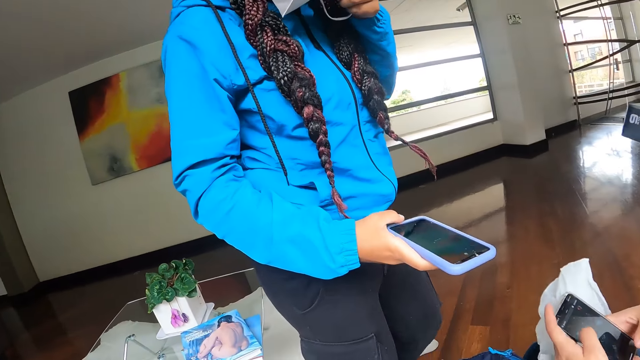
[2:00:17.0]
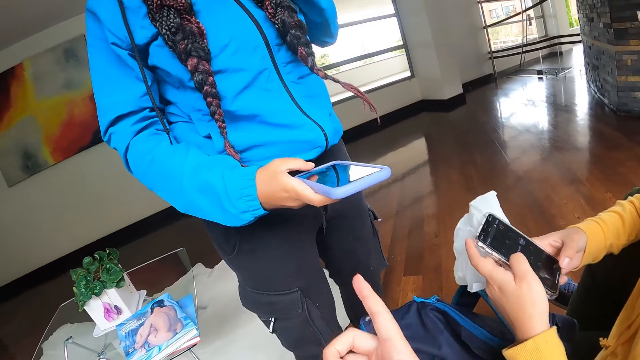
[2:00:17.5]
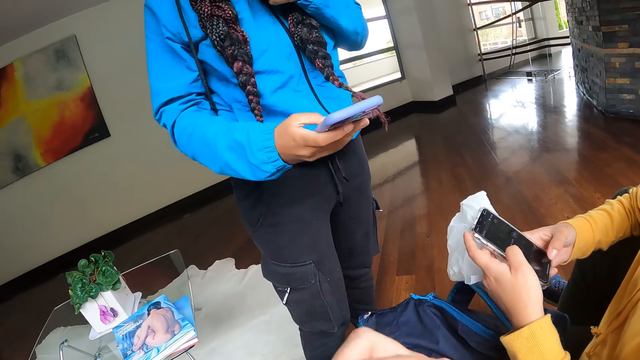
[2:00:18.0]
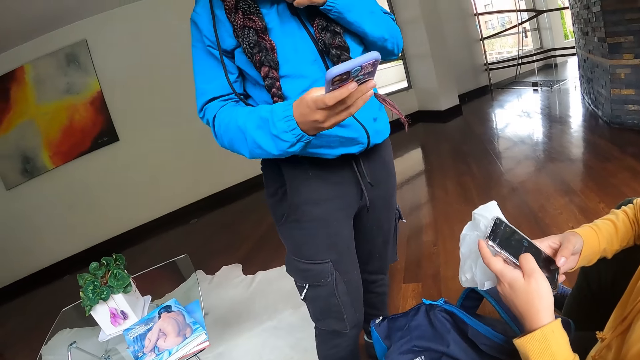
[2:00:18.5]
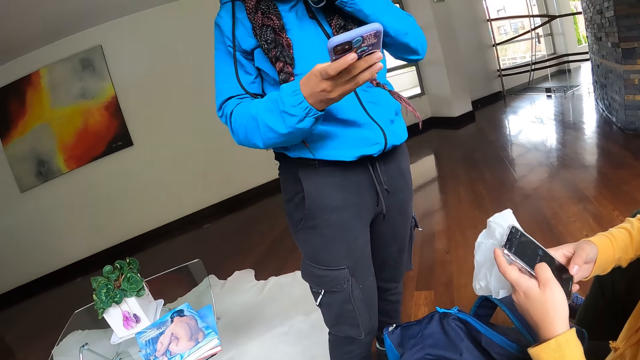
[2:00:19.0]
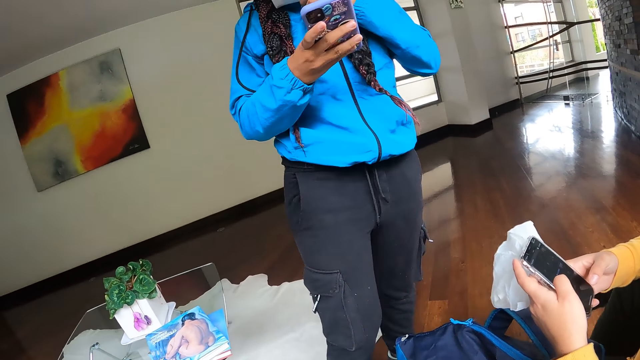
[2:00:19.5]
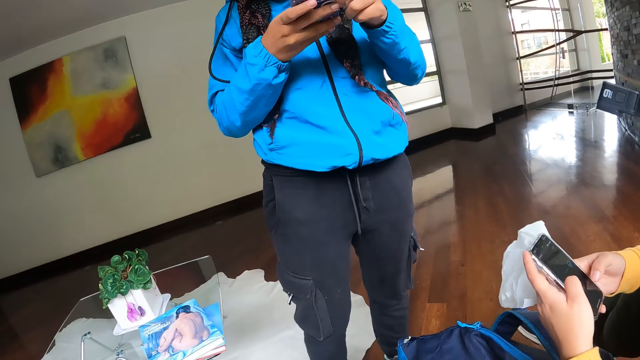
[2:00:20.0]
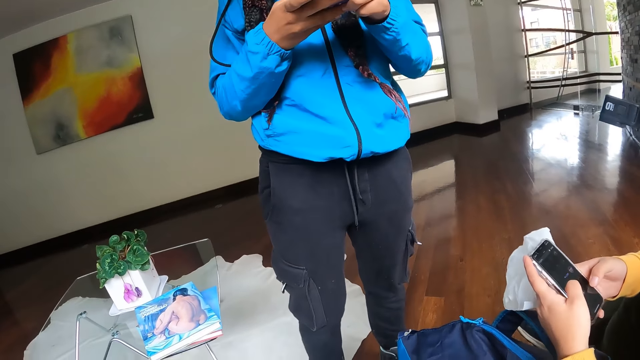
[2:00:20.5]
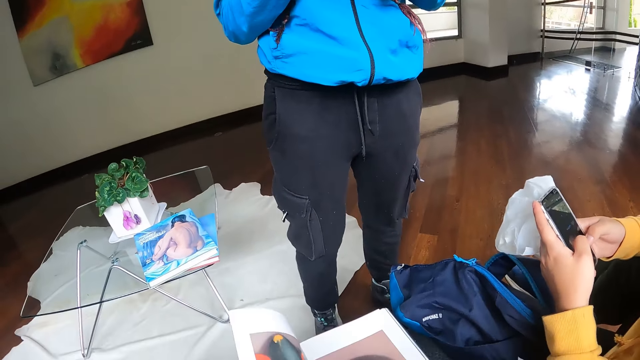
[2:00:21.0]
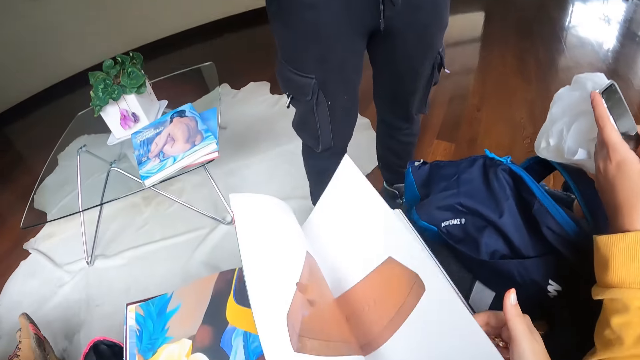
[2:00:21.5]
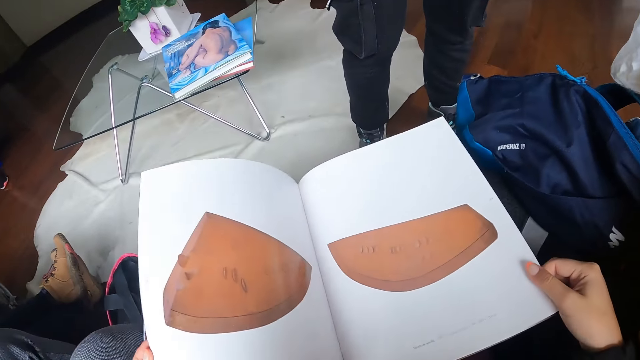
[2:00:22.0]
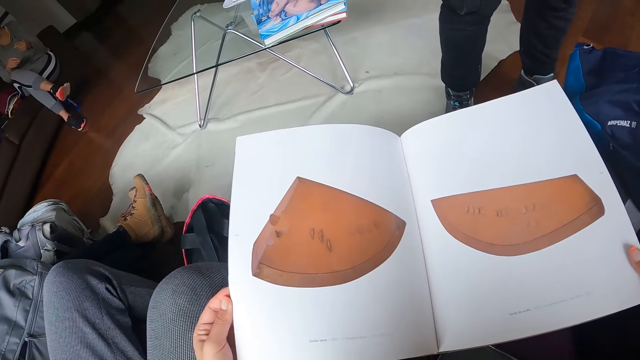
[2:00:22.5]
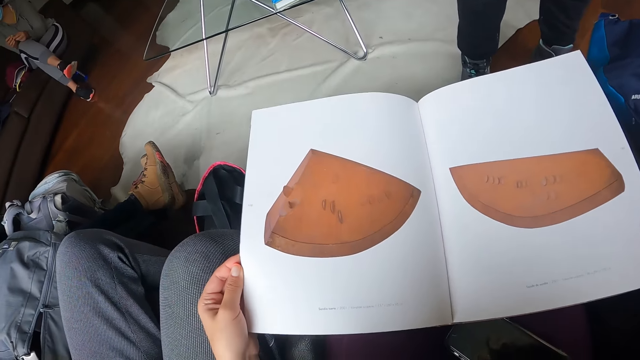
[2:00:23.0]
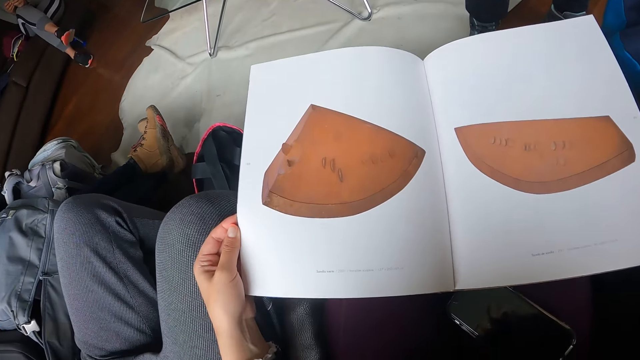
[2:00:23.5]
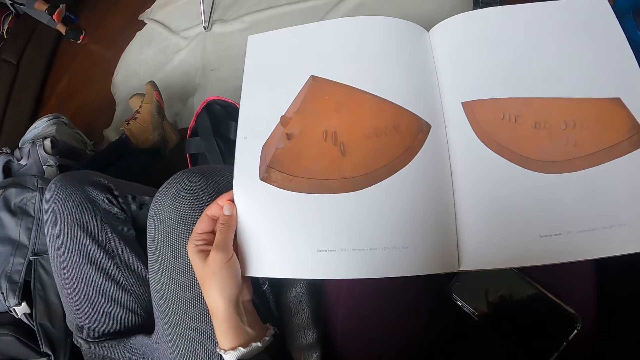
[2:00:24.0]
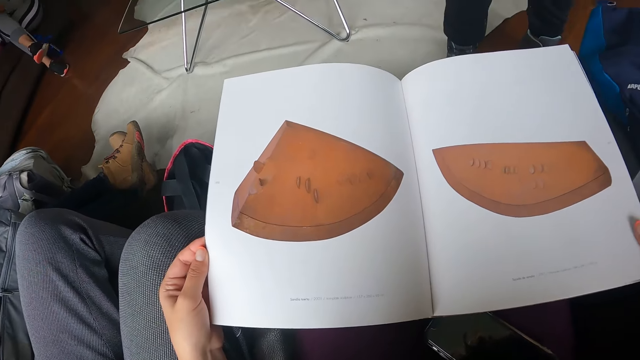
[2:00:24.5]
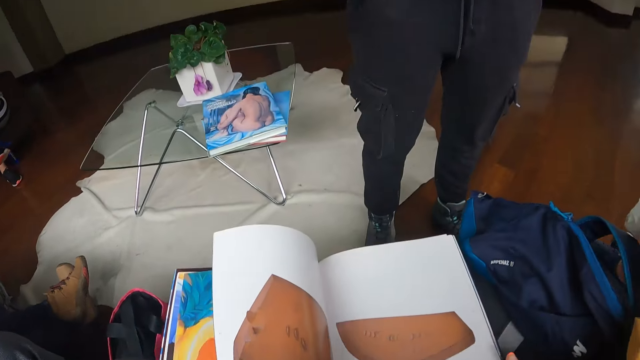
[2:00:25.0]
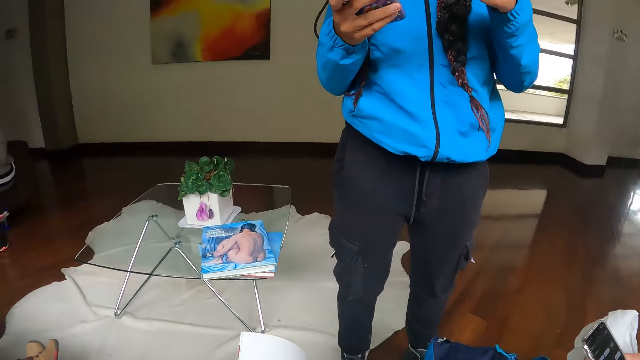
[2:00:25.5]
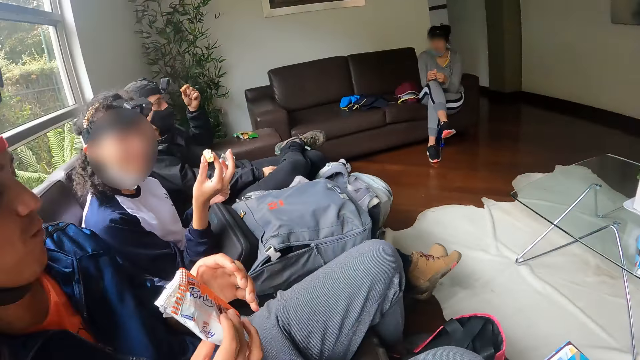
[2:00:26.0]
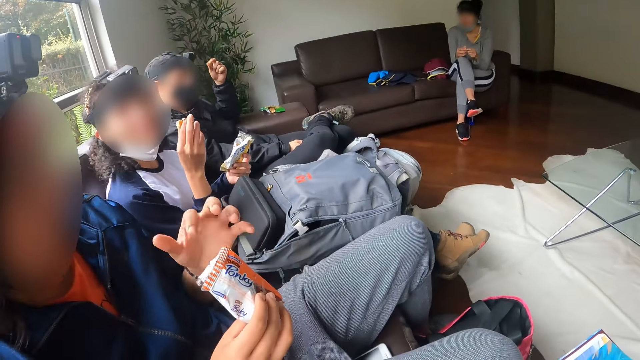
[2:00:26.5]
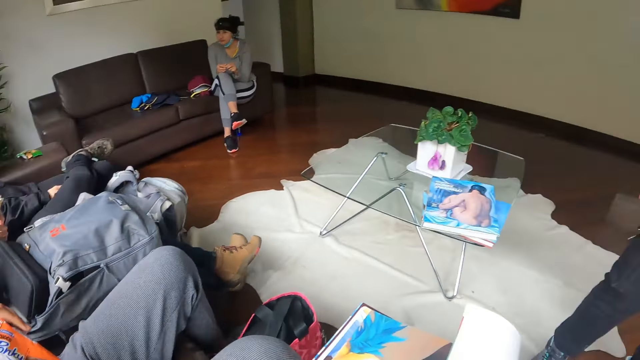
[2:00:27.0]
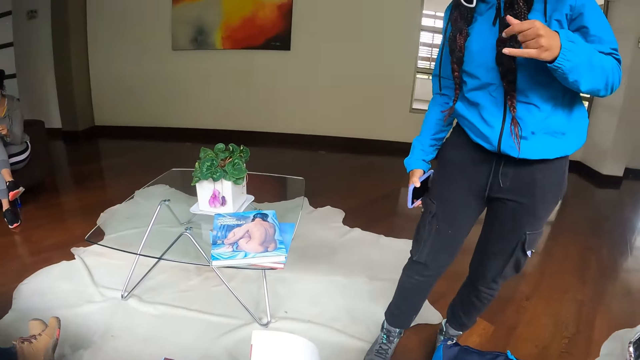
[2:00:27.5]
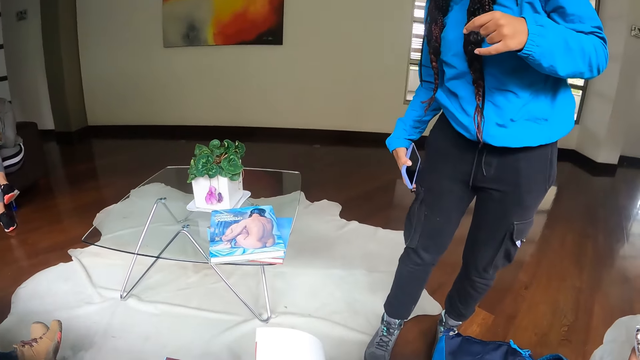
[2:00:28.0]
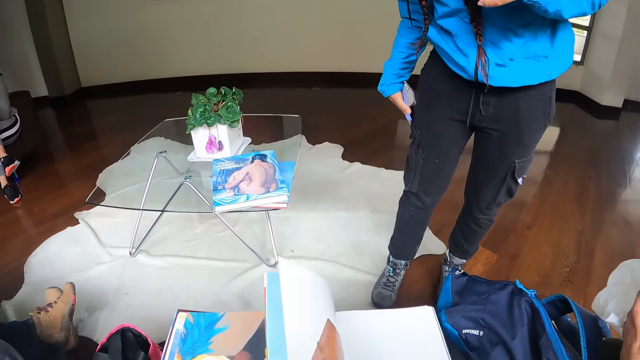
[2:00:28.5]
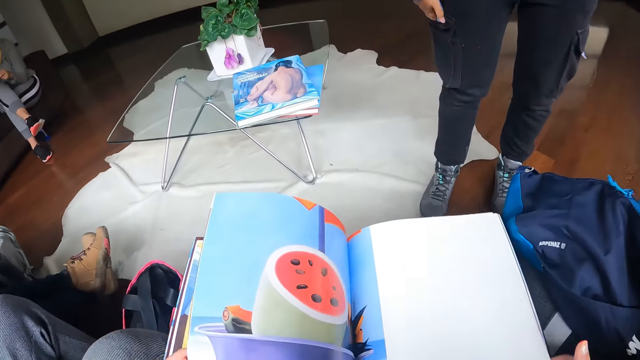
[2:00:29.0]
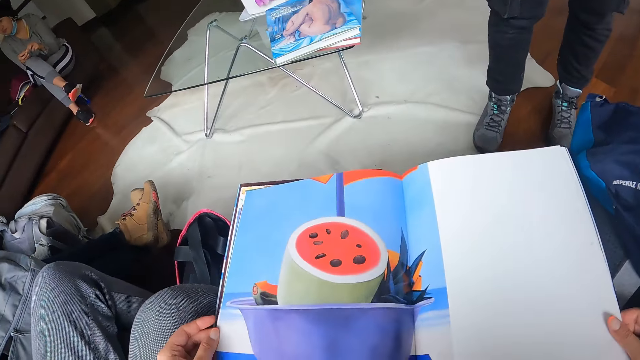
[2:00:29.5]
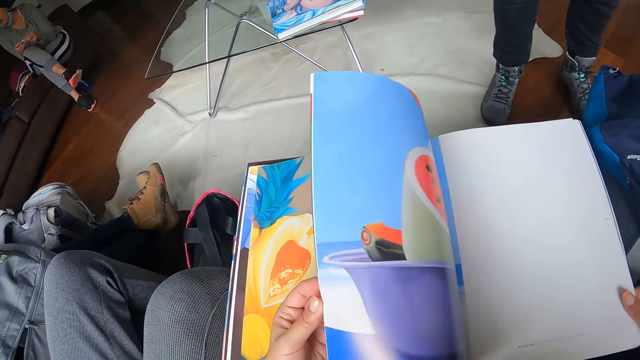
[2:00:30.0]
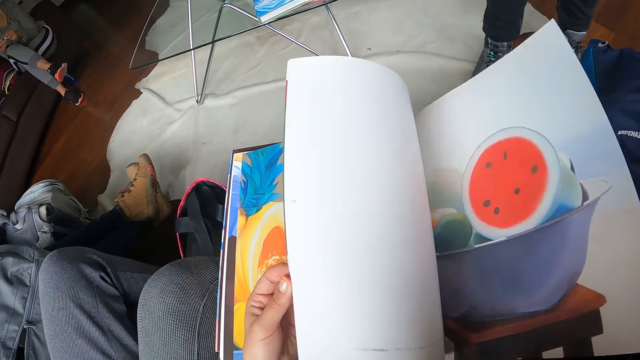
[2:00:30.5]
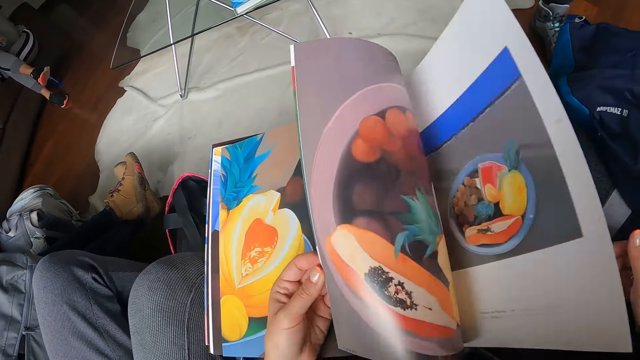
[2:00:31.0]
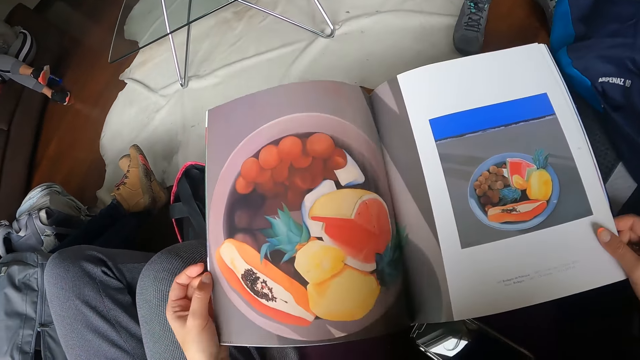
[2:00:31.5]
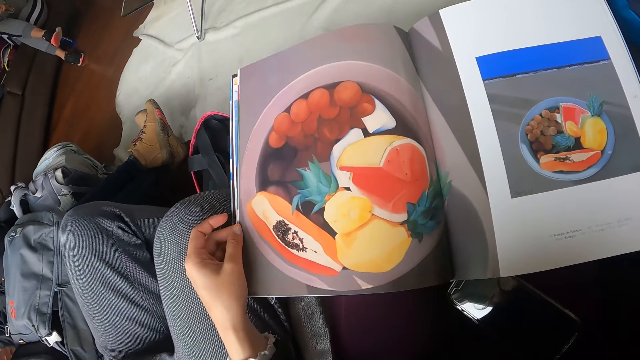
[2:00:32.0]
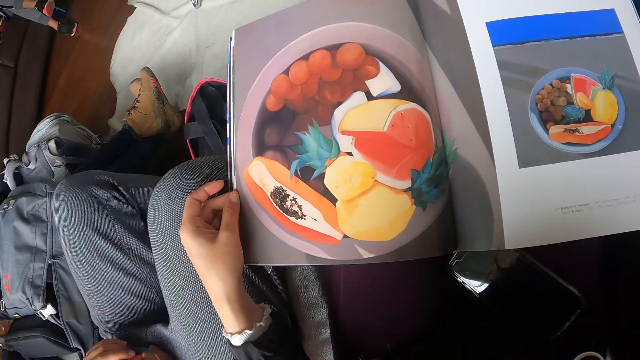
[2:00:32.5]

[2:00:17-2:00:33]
The woman interacts with the other woman. The first woman operates a phone with her left hand. The camera wearer talks to a woman. The first woman operates the phone with both hands. The camera wearer flips a page of the book with her left hand. The first woman puts the phone in her left hand into a pocket. The camera wearer flips pages of the book with her left hand.

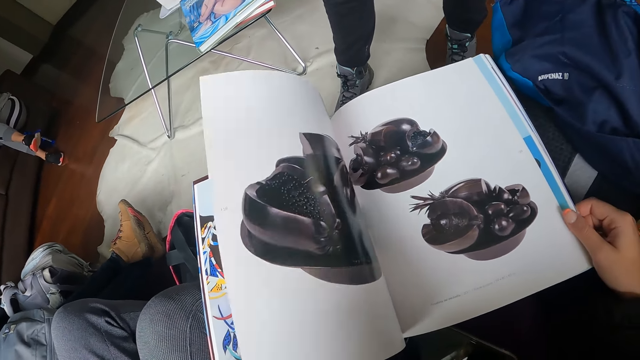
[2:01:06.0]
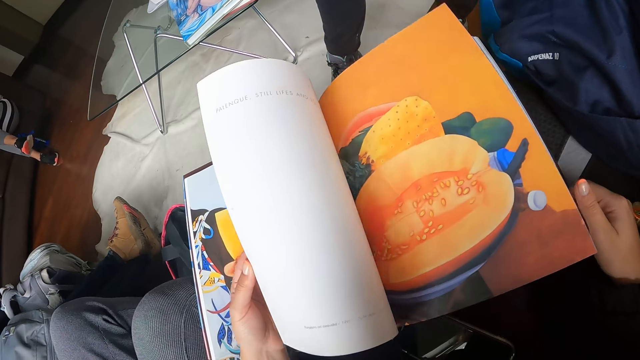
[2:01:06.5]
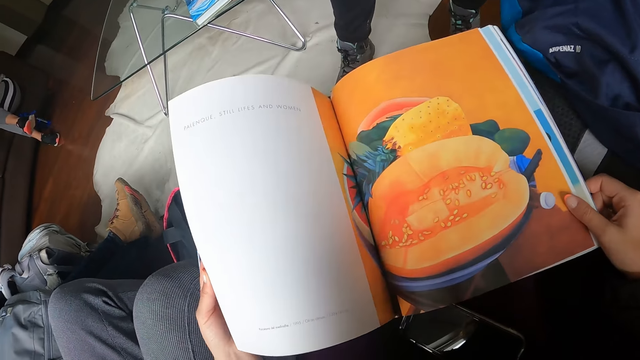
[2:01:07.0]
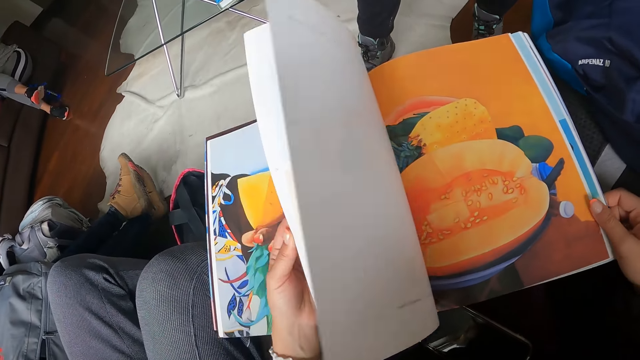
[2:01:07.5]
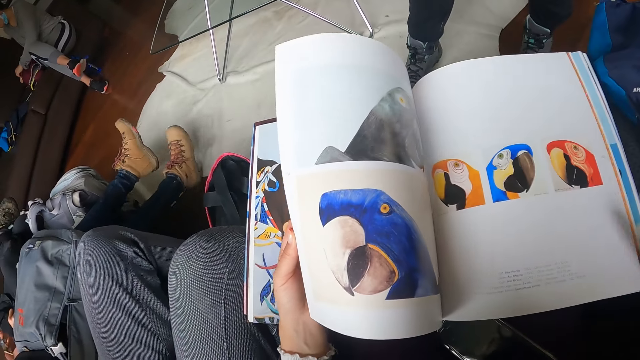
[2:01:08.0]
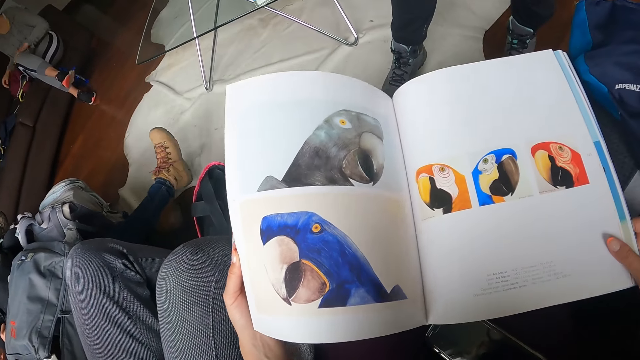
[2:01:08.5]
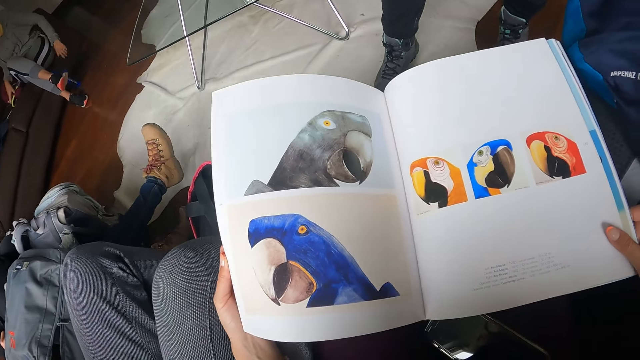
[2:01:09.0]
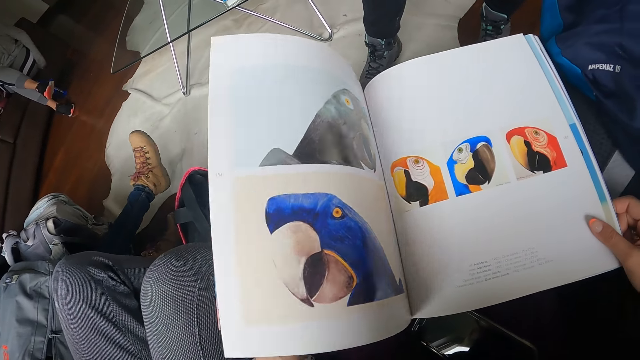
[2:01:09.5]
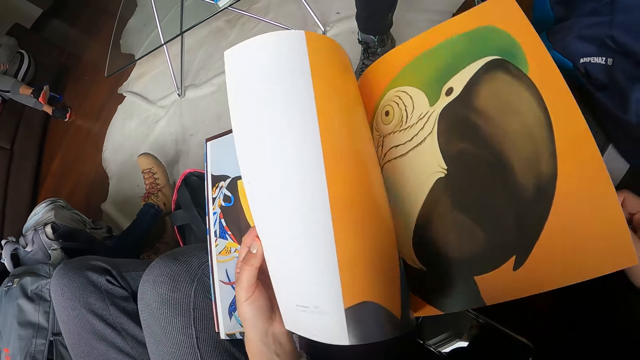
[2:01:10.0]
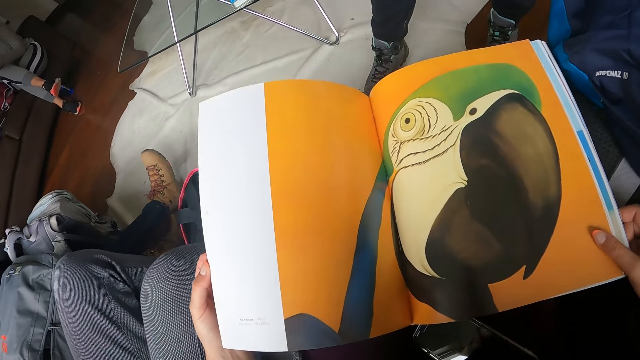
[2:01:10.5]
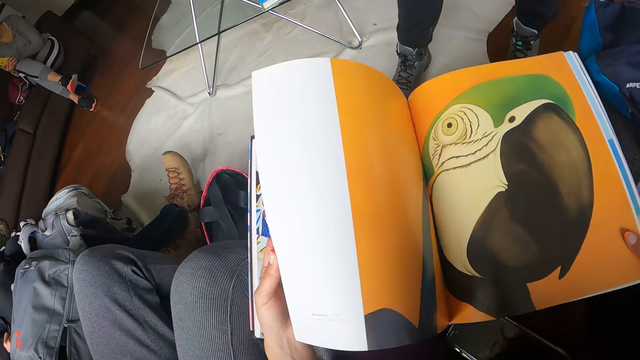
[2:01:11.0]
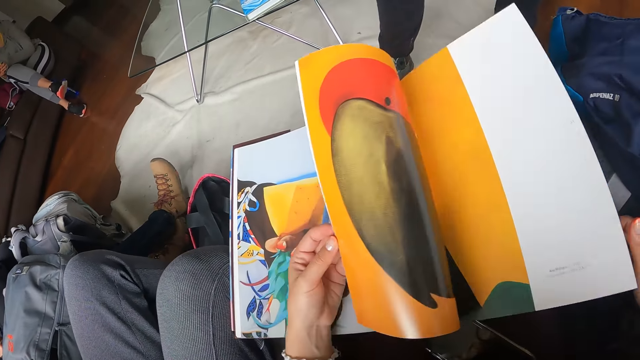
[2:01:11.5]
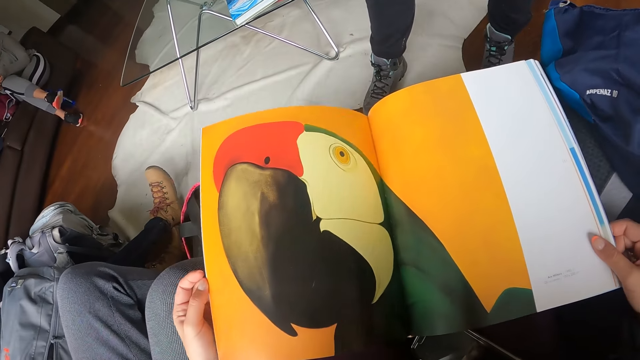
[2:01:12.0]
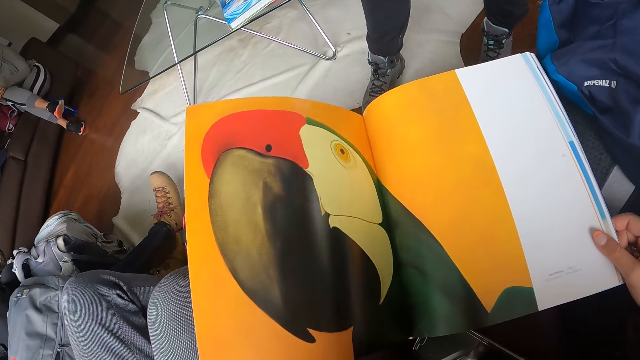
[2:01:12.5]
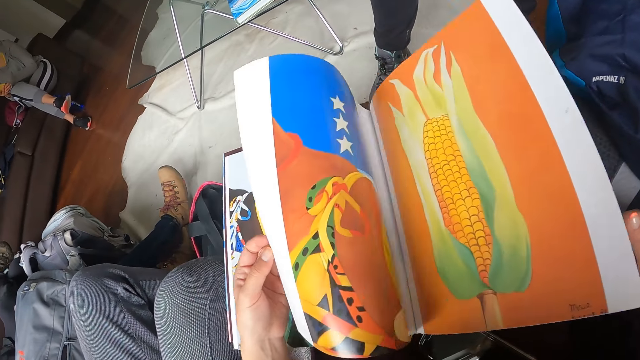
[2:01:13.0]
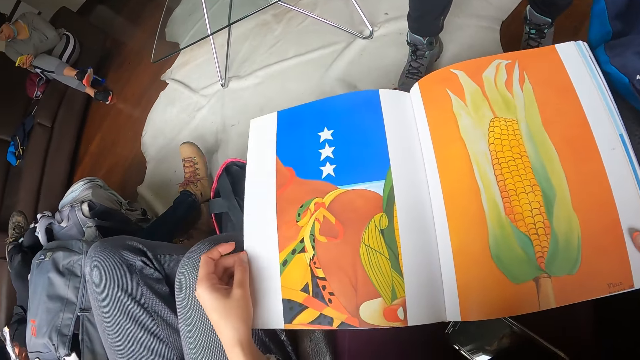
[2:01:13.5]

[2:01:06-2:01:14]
The woman zips the bag with her left hand, picks a phone from the sofa with her right hand, and operates the phone with both hands.
